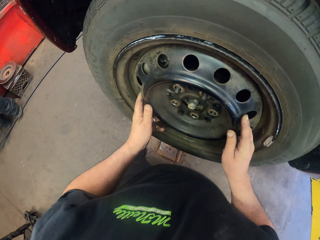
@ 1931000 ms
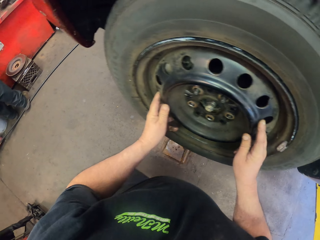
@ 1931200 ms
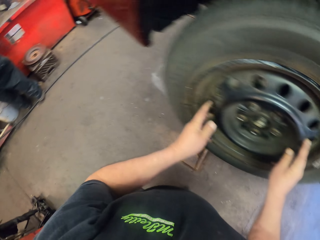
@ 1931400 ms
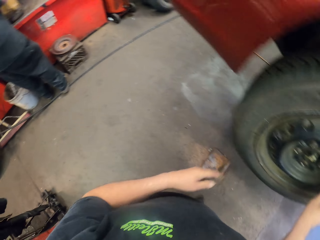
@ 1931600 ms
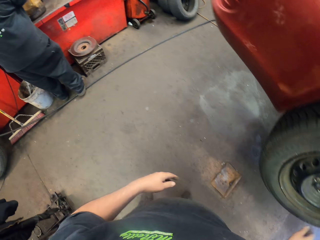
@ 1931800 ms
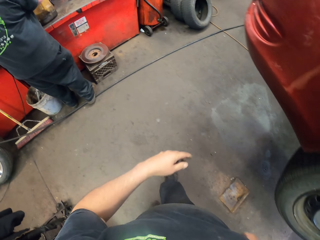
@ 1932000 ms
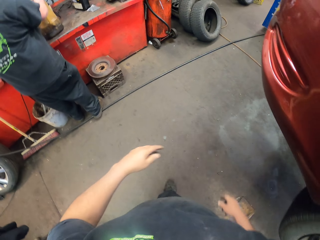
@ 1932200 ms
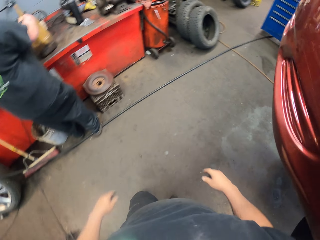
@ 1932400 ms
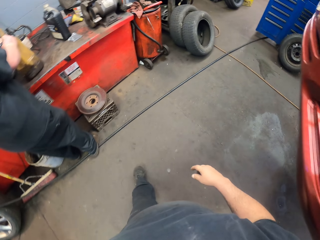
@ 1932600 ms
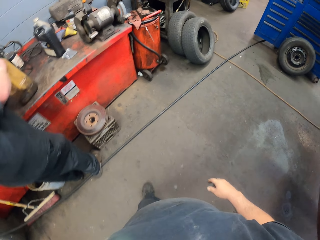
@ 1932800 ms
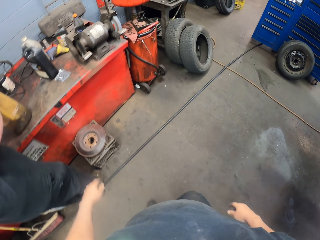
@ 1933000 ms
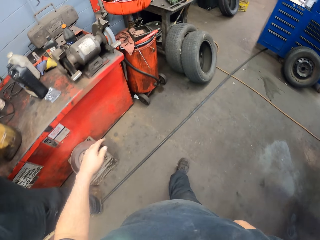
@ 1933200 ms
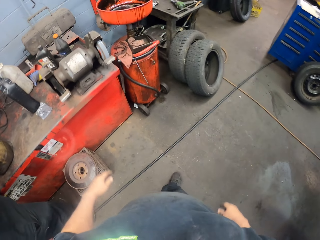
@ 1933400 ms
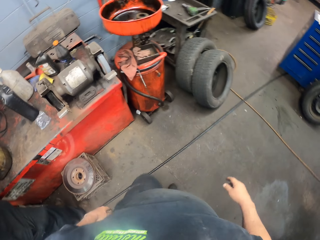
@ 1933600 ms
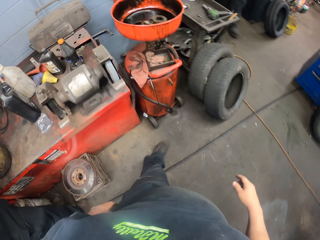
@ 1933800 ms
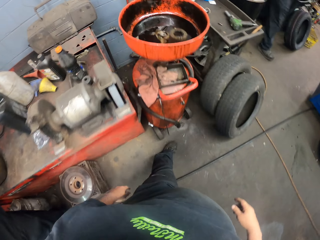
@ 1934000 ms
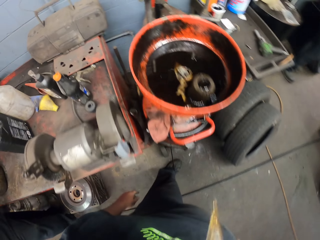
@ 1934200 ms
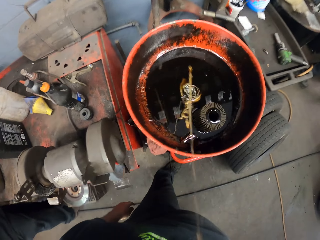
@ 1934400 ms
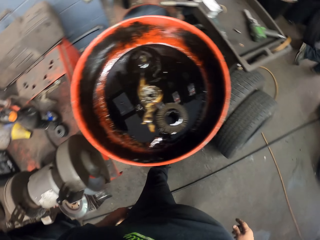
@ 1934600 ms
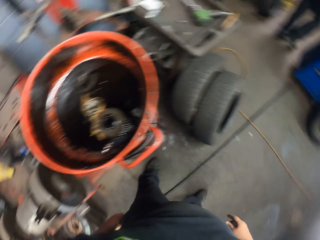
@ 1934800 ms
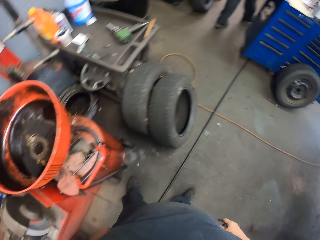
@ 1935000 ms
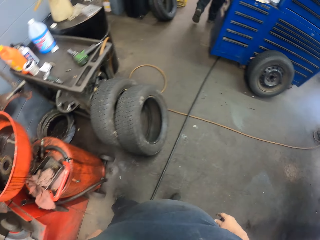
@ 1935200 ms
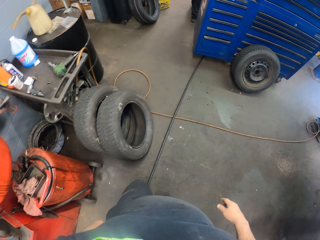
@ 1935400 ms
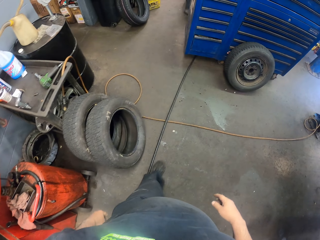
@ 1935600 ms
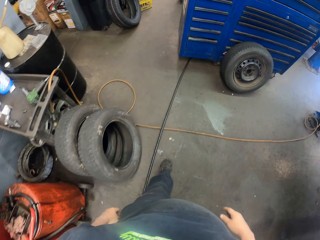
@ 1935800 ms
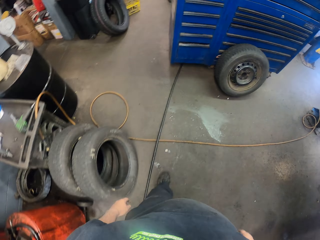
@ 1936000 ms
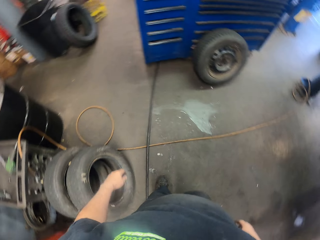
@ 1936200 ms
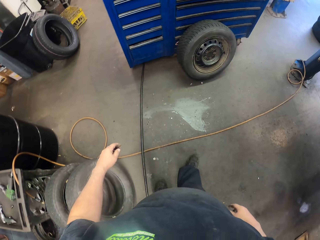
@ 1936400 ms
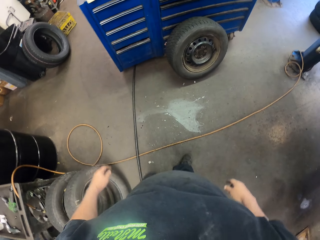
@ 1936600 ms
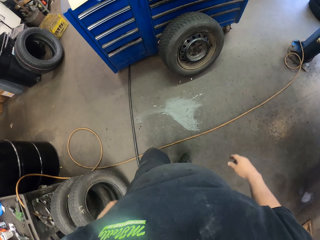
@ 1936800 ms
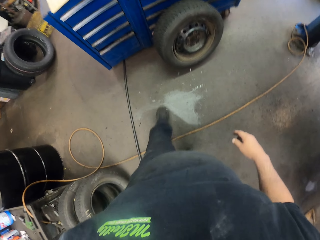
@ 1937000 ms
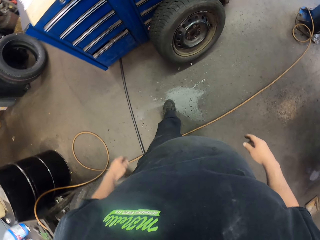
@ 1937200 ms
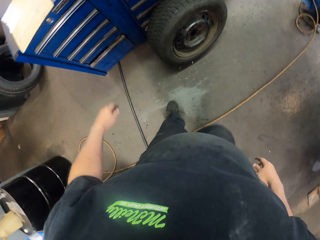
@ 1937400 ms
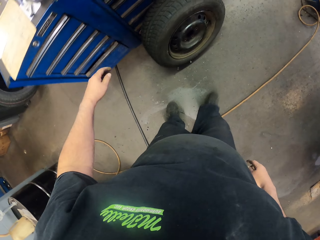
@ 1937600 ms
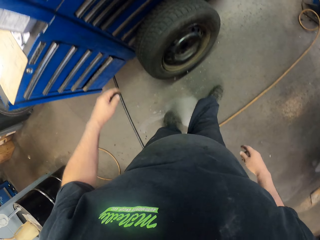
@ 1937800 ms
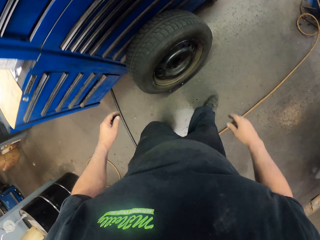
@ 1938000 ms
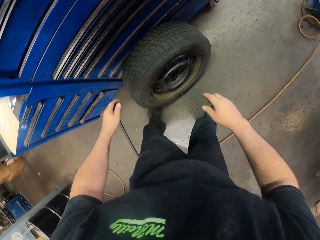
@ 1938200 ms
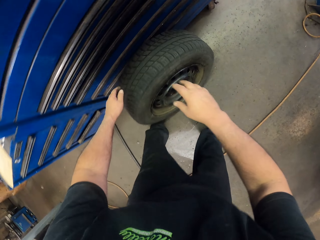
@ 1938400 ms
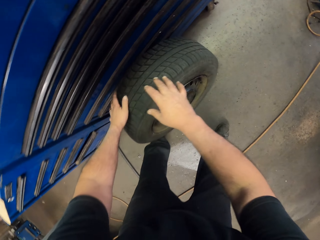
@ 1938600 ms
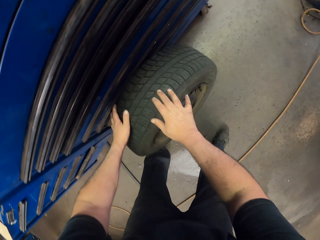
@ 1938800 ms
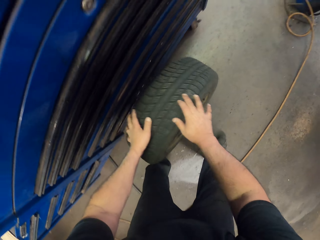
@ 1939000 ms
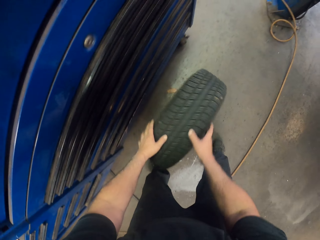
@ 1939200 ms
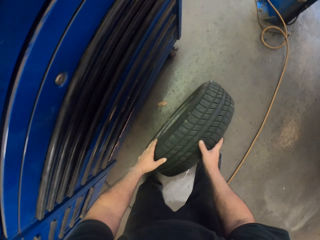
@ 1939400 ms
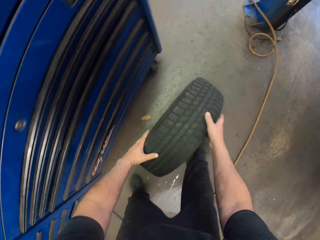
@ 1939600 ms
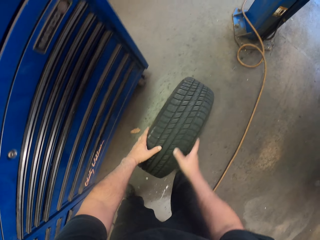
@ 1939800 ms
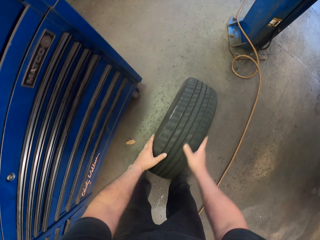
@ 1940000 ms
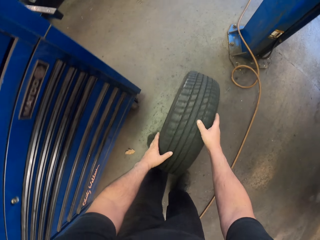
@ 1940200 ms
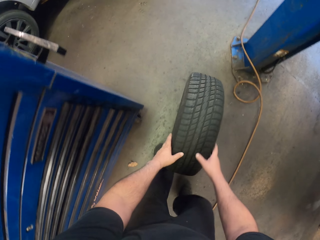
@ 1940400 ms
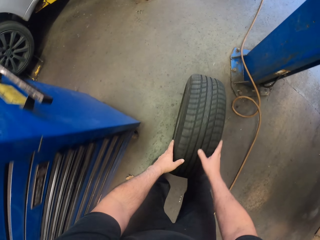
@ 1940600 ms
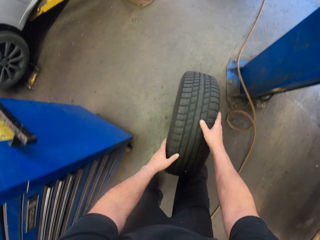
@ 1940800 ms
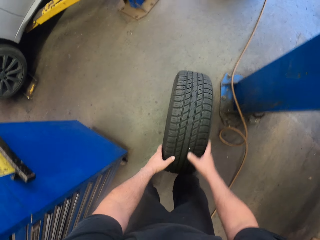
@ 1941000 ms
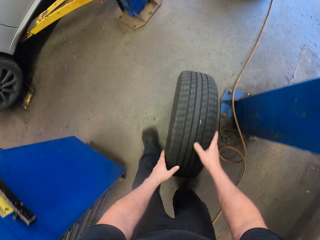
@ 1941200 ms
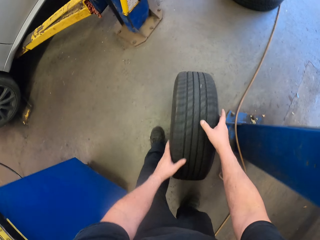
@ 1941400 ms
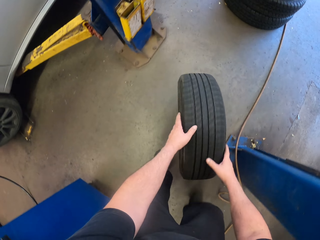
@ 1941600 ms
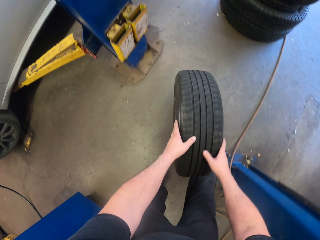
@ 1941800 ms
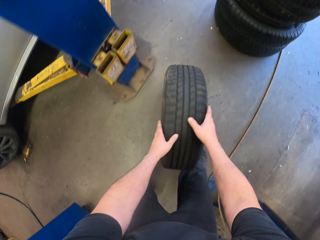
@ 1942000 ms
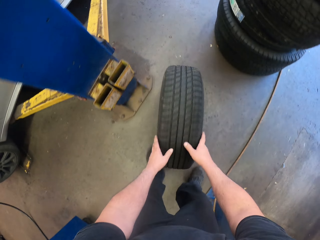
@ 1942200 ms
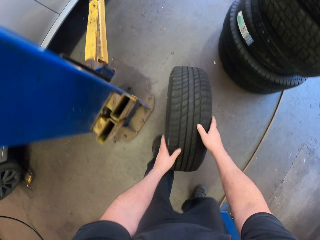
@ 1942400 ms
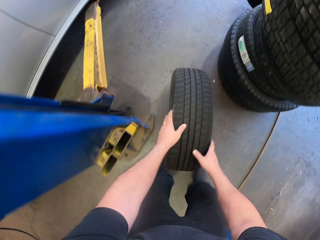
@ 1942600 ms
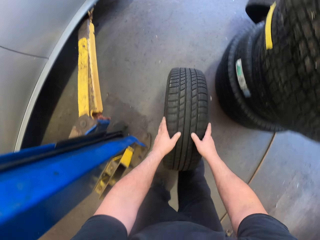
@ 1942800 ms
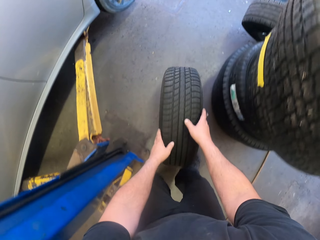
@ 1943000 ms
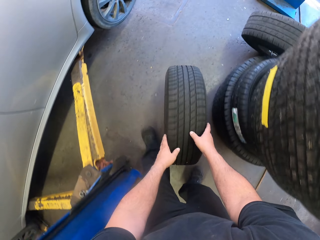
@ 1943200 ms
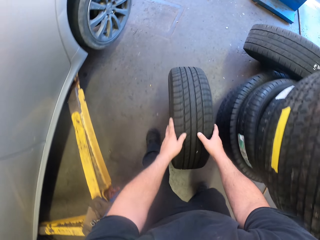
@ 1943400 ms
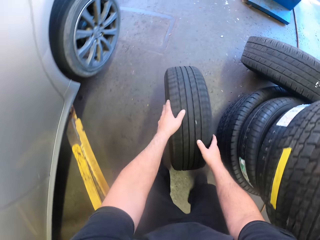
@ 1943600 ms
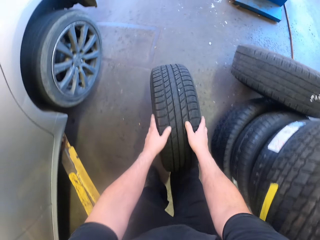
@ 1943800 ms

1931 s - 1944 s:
The camera wearer walks in the garage. They spit the saliva in the metals. They walk in the garage. They pick up a wheel on the floor and roll the wheel on the floor.

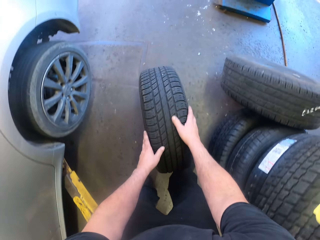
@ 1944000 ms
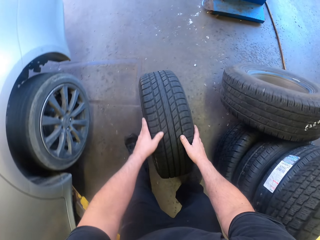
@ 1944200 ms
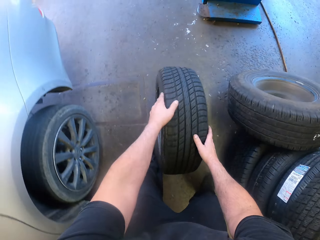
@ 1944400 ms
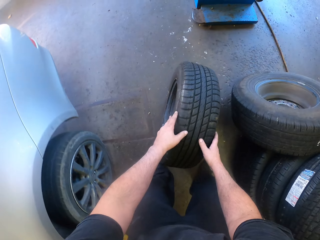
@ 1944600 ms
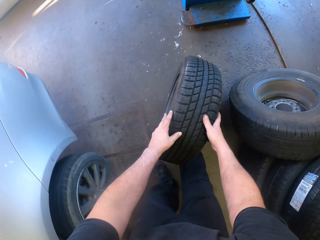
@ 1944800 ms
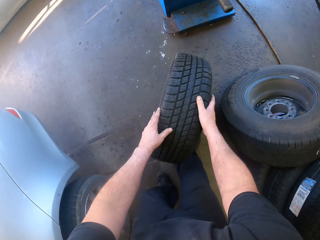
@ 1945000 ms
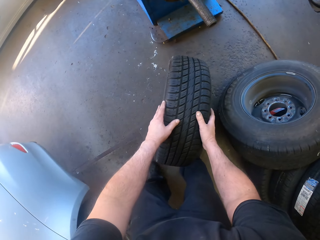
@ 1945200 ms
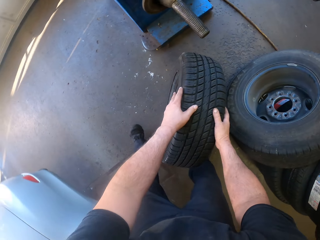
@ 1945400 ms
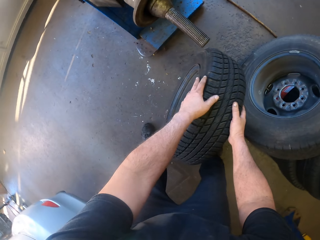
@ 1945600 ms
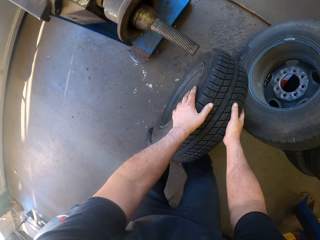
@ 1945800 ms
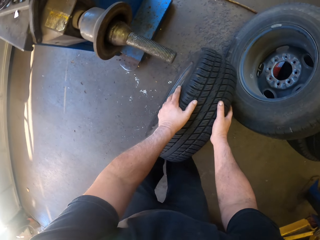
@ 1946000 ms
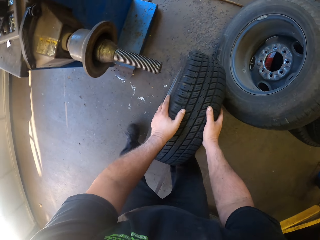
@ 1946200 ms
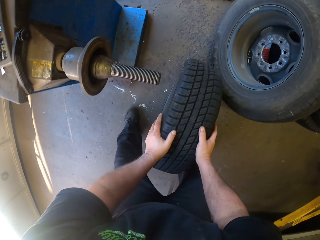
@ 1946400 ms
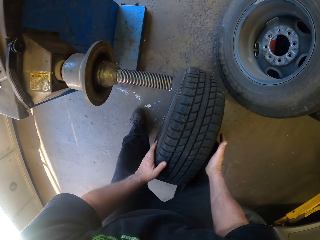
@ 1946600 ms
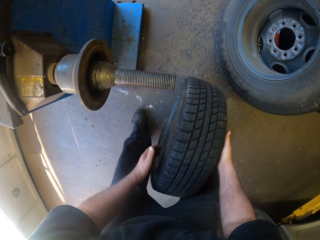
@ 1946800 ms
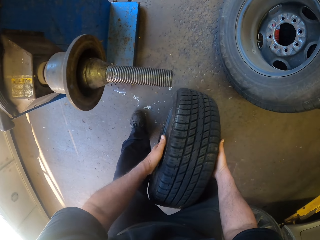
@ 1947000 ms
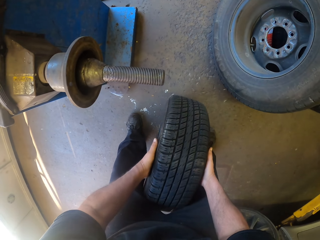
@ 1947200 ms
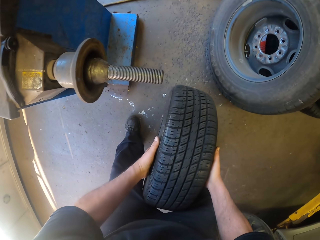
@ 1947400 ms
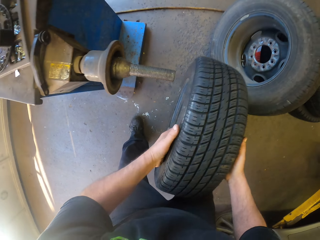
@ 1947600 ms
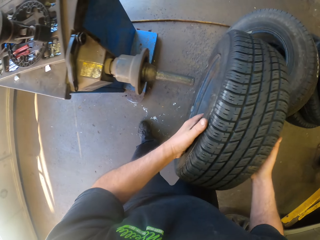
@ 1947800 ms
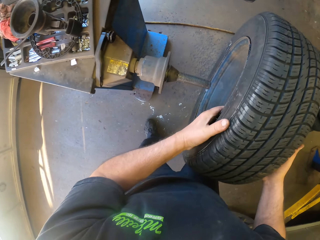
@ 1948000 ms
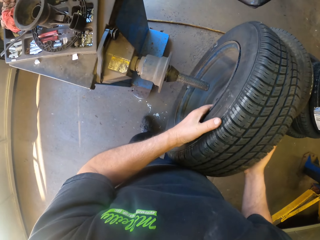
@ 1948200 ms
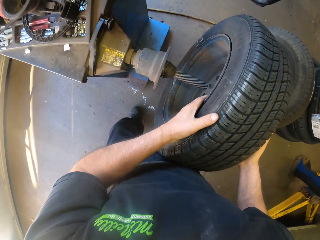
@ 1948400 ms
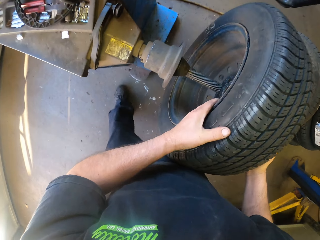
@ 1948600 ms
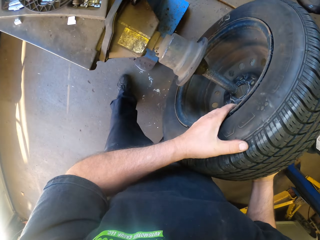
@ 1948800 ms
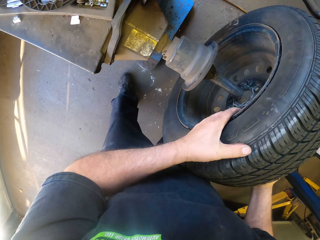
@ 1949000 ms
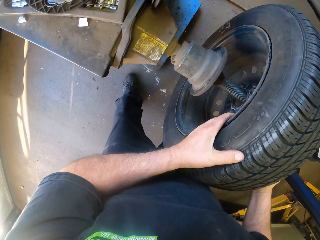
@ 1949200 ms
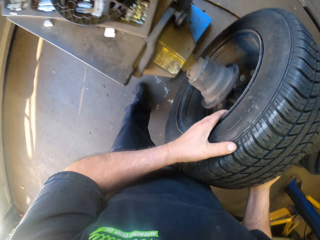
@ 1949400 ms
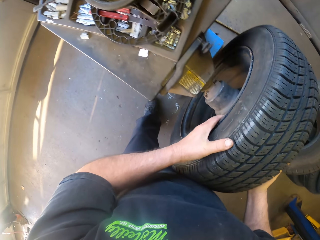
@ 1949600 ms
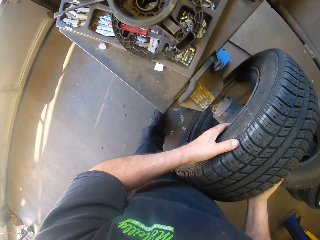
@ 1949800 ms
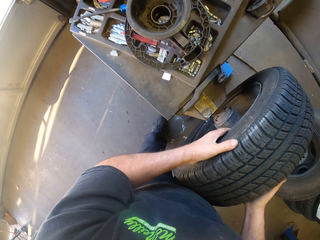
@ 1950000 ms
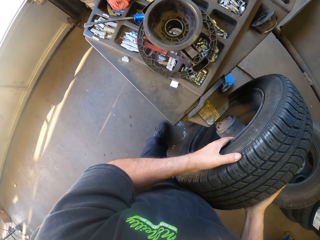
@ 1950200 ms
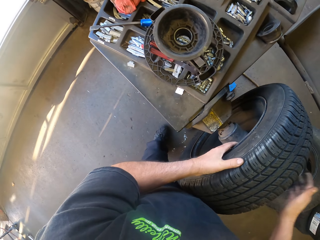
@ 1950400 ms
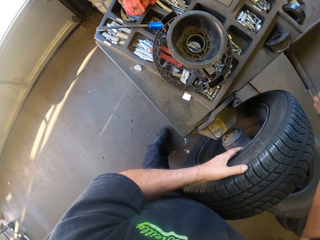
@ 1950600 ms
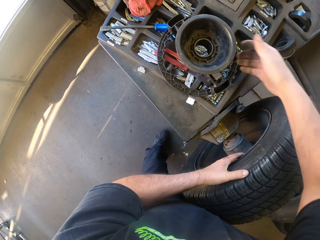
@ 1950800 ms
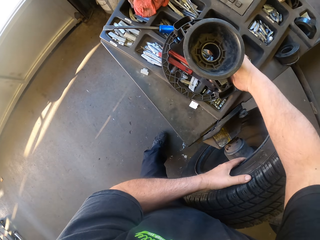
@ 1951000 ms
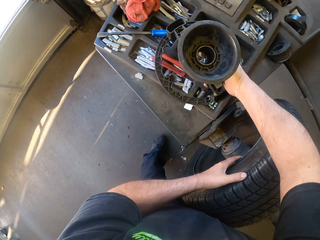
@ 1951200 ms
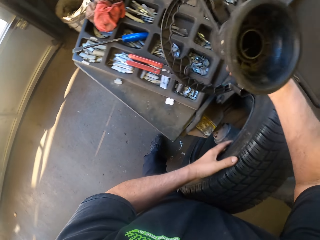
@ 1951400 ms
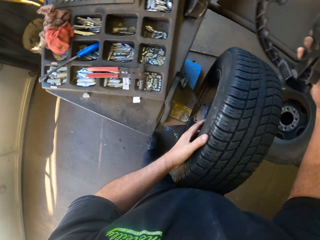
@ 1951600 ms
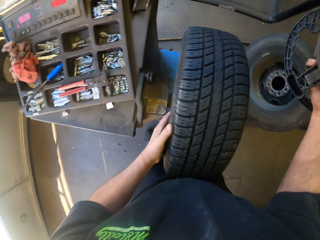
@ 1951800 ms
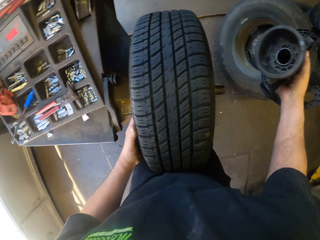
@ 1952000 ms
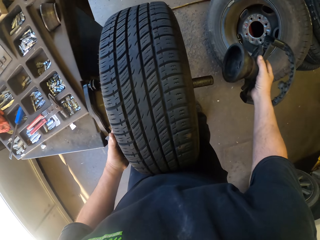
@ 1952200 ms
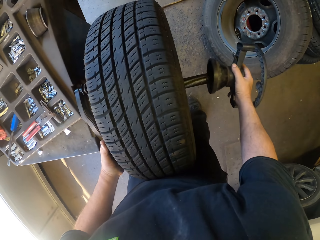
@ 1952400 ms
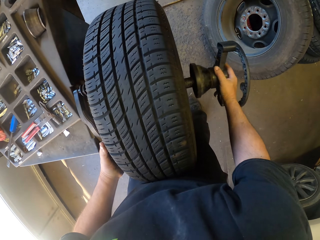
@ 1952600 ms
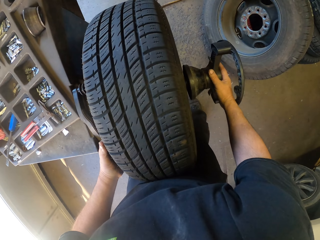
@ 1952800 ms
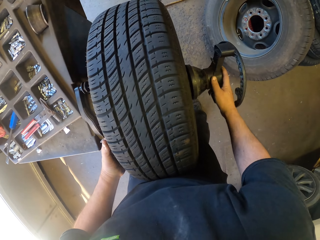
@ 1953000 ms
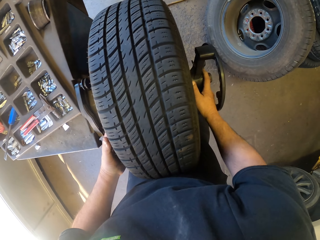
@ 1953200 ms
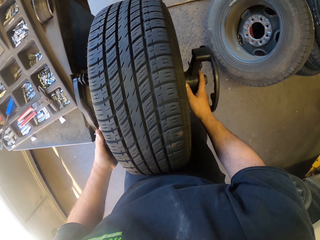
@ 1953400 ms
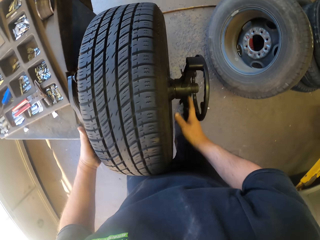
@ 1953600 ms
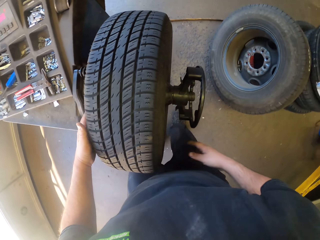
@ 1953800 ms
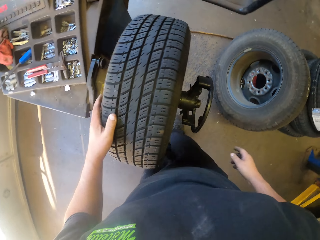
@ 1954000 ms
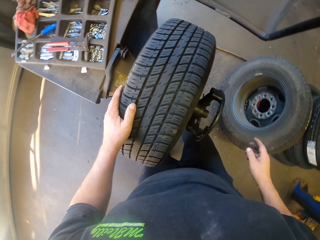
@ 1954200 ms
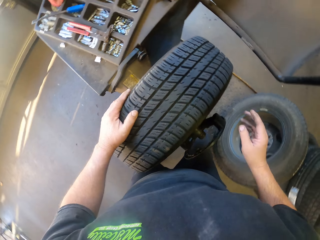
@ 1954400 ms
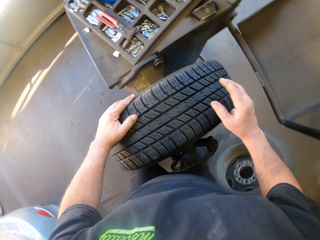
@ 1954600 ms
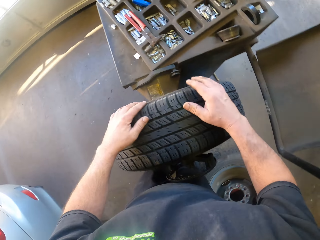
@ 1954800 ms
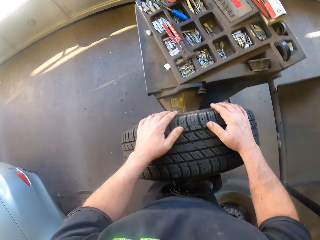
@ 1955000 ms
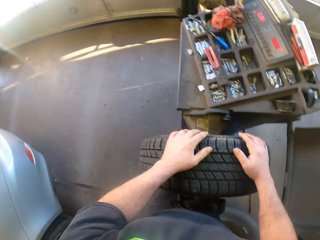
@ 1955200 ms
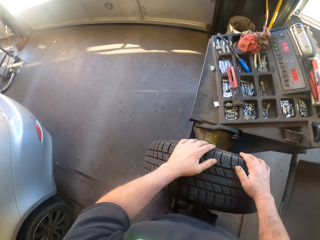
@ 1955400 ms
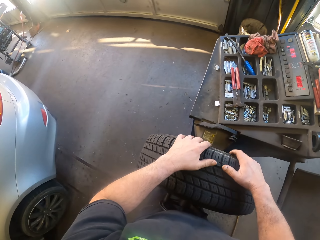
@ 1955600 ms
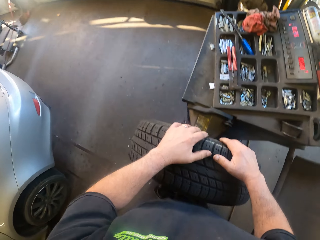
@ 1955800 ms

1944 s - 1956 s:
The camera wearer puts the wheel on the wheel balancing machine. They hang the tire. They pick up a driving wheel on the wheel balancing machine. They insert the driving wheel on the wheel balancing machine. They fit the wheel on the wheel balancing machine.
